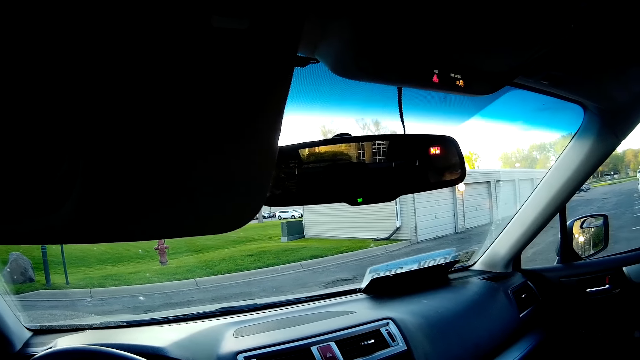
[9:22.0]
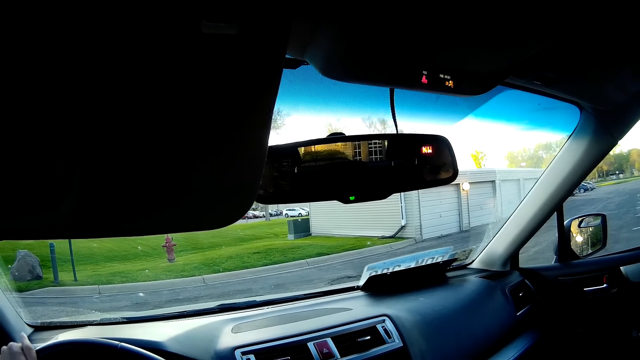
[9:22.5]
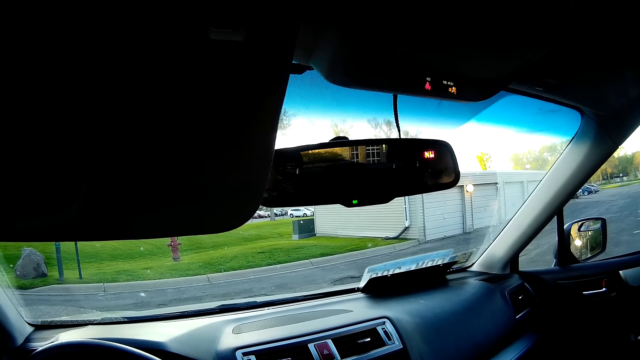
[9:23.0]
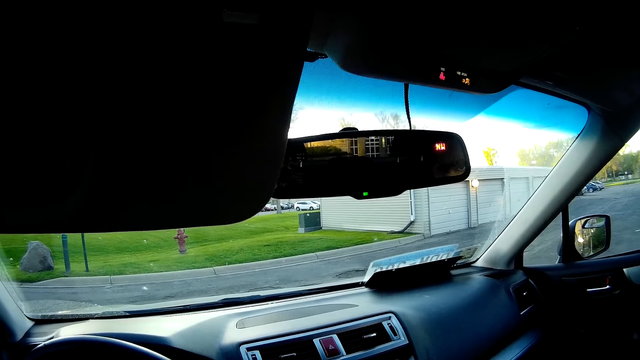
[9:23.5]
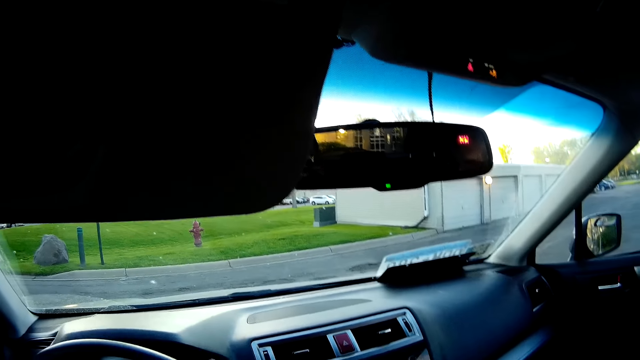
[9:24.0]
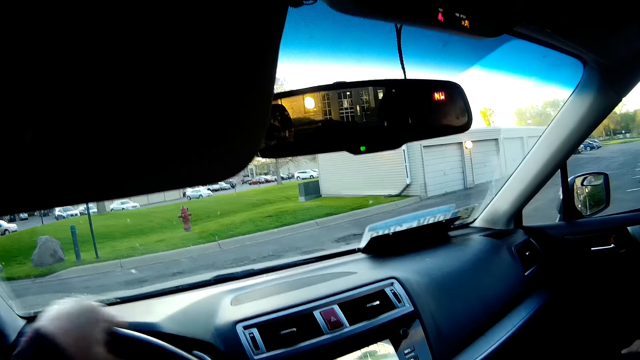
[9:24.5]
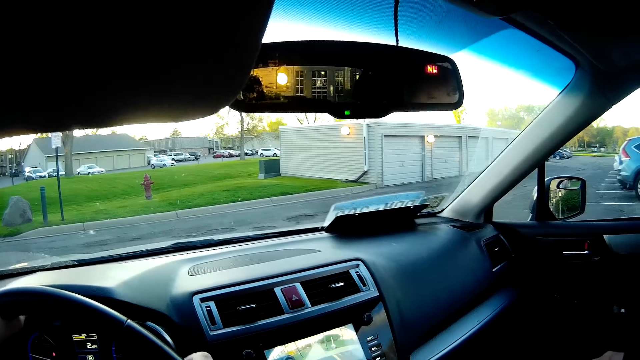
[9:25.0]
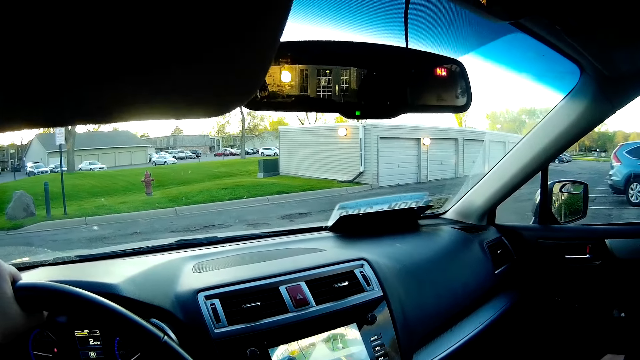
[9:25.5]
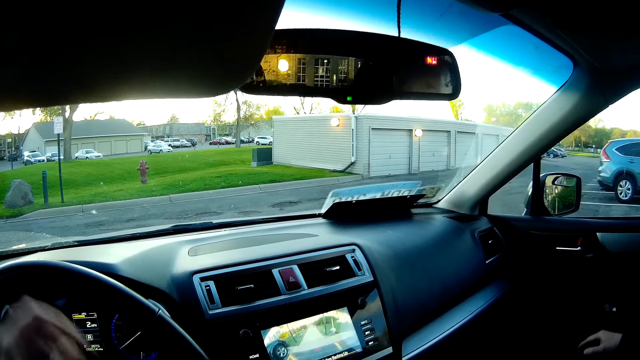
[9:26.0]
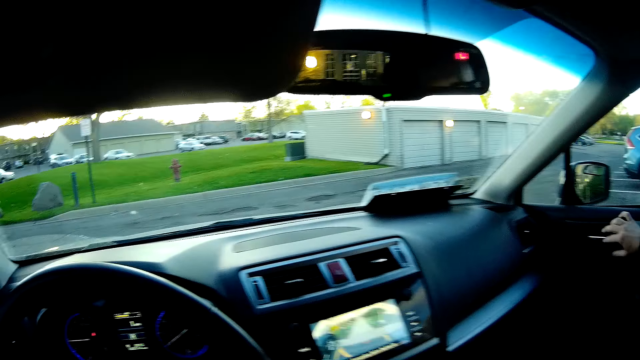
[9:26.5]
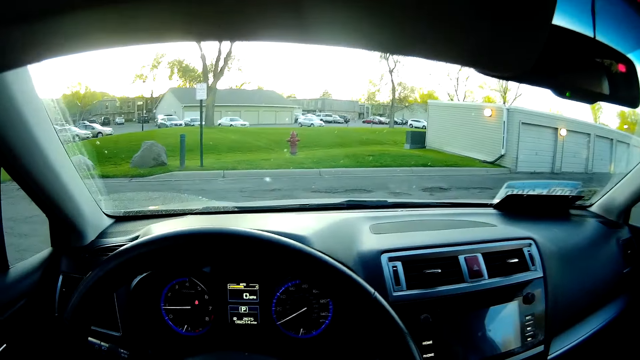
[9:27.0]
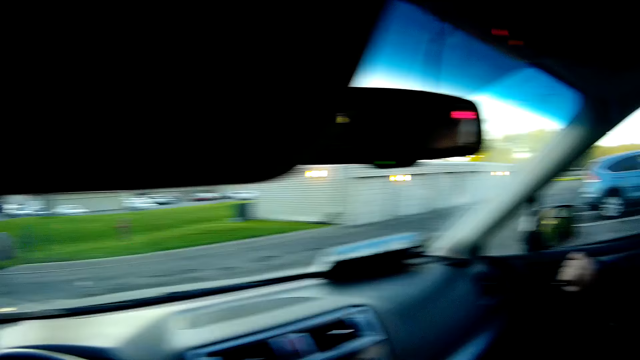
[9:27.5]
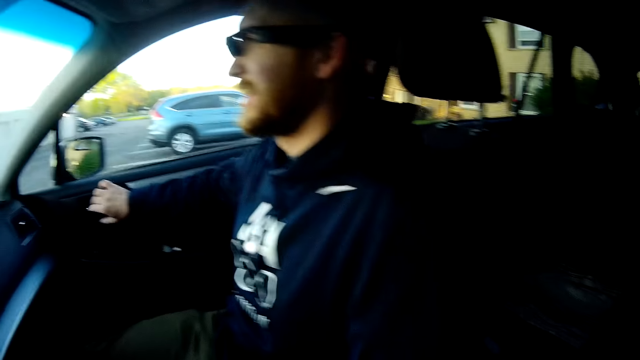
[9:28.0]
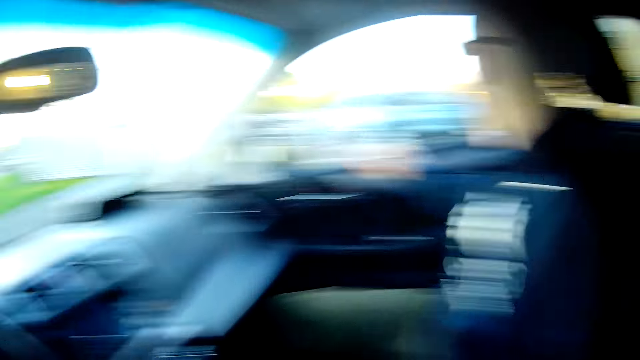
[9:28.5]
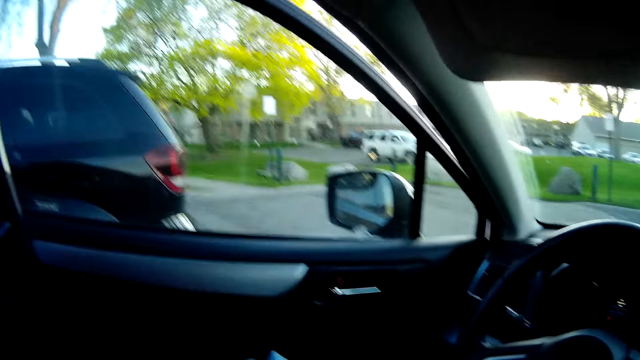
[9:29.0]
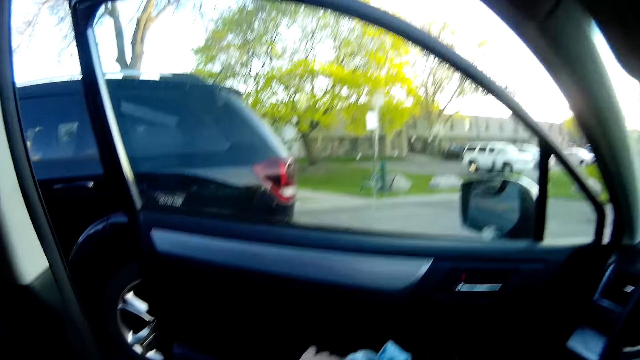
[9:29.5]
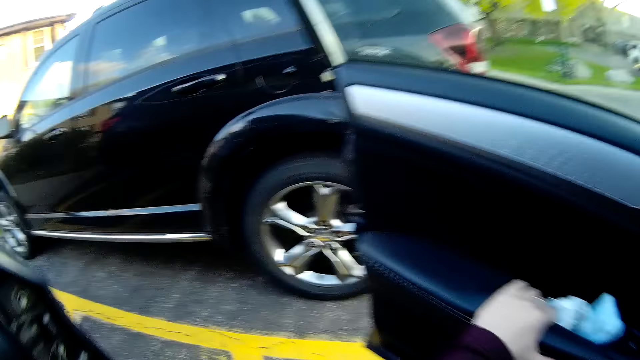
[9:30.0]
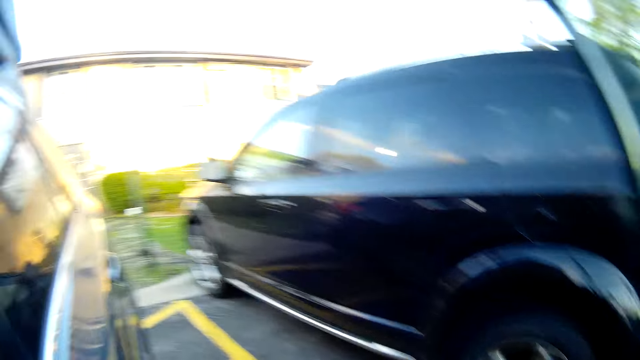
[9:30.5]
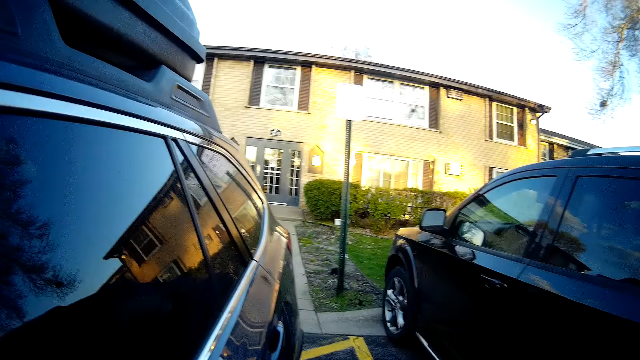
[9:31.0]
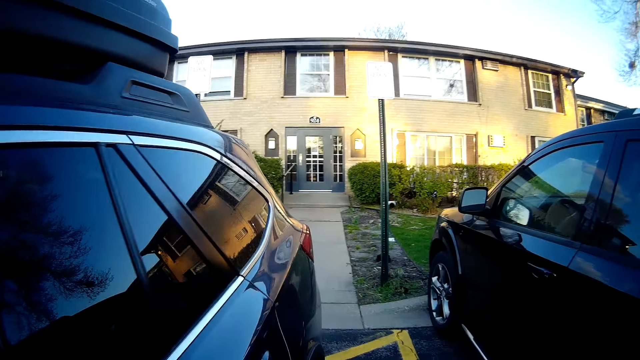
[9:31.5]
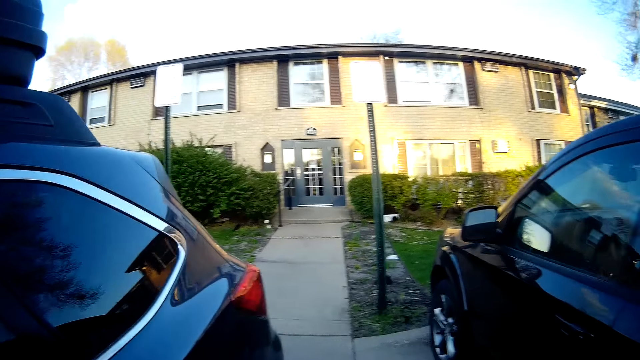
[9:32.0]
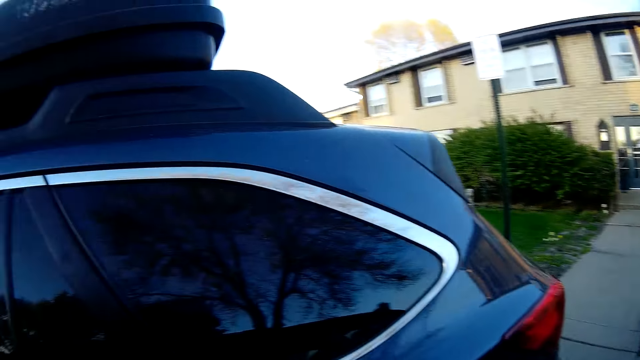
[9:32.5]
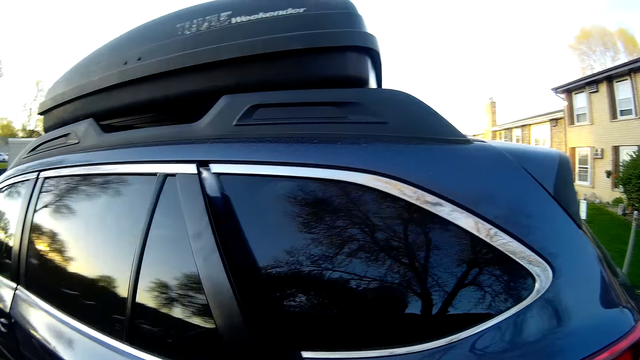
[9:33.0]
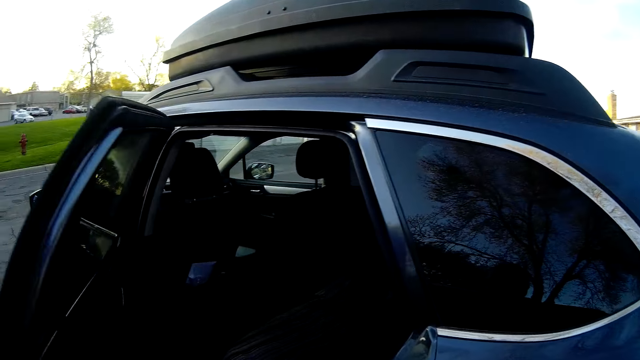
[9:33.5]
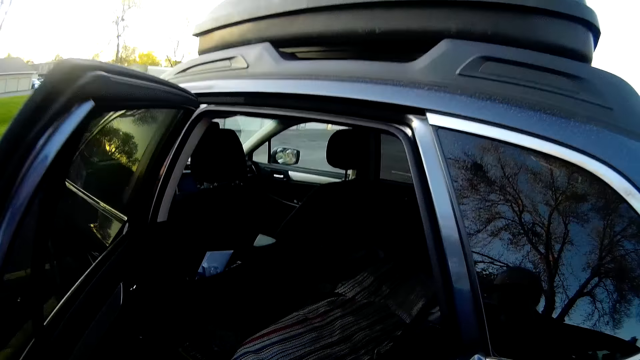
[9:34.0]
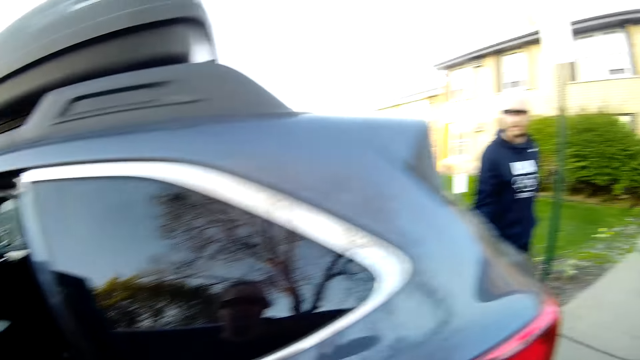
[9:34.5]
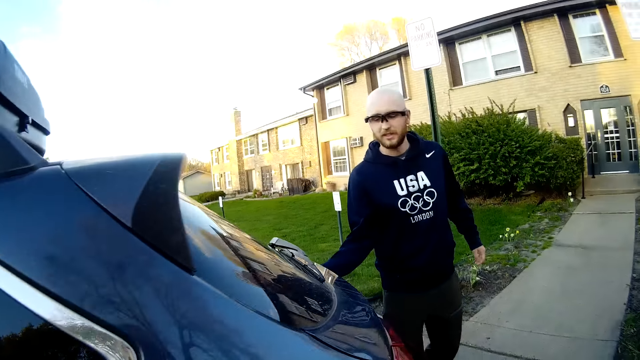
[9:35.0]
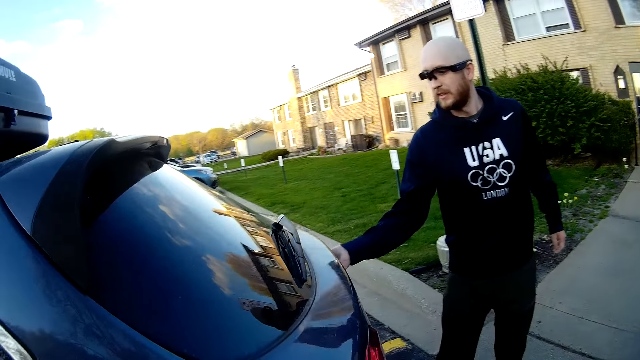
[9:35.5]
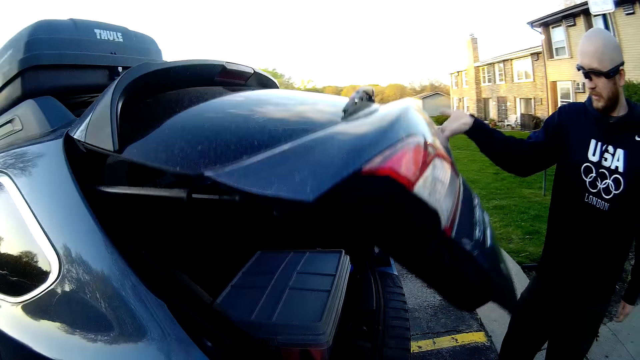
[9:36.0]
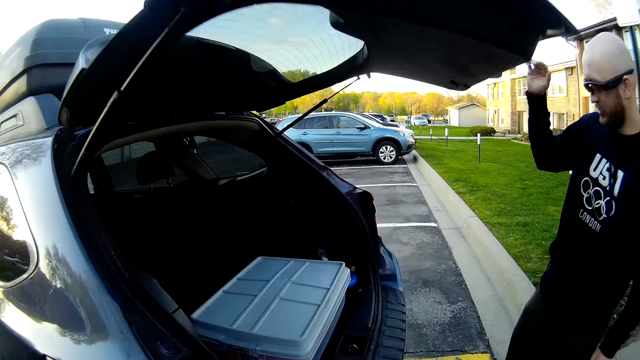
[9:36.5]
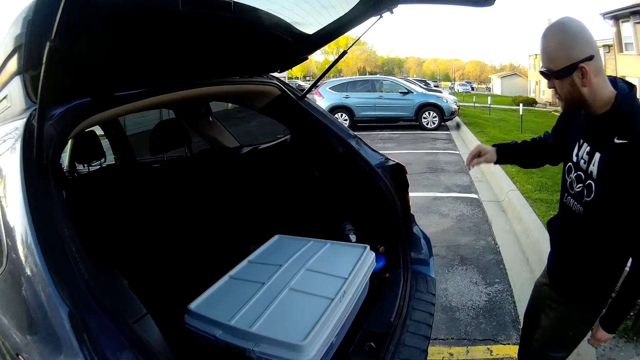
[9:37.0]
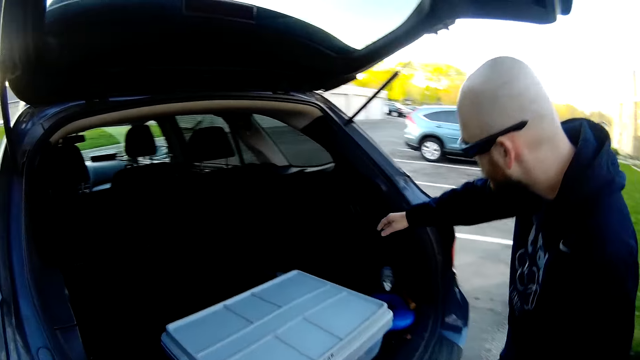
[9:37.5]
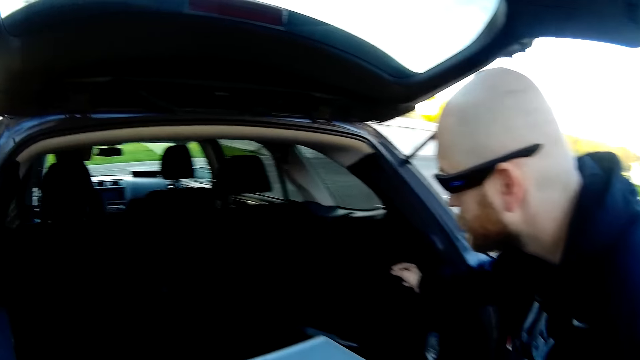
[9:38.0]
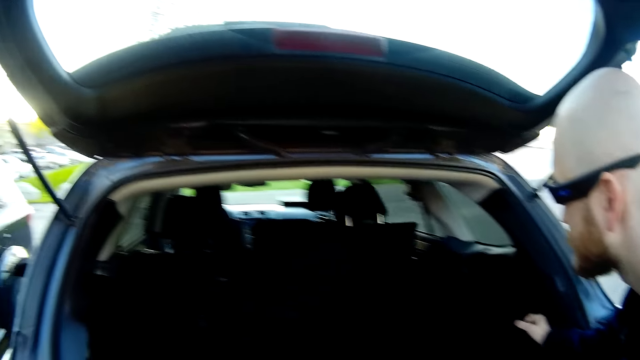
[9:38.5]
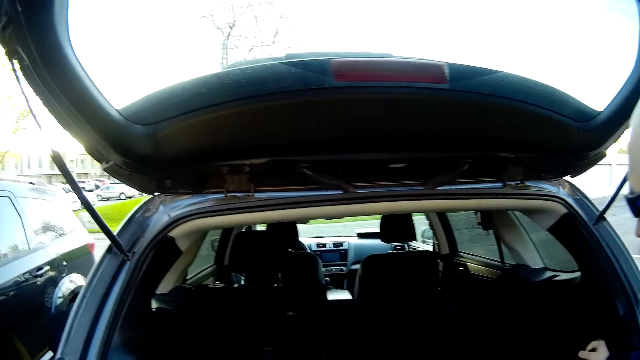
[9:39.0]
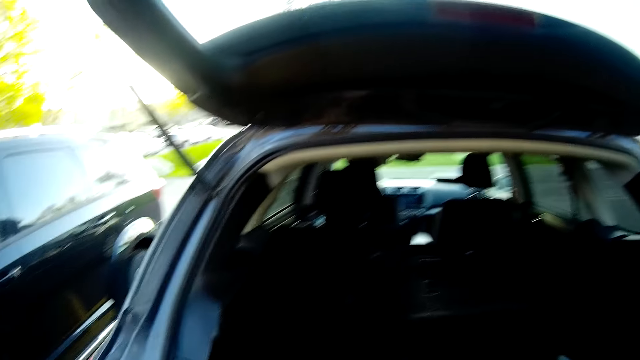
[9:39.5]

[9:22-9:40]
The camera wearer converses with the man. She turns the steering wheel to the left with both hands. The man opens the door to the car with his right hand. The camera wearer opens the door to the car with her left hand and gets out of the car. She opens the back door to the car. The man walks towards the camera wearer and opens the trunk of the car with his right hand. The man pulls a lever with his right hand.

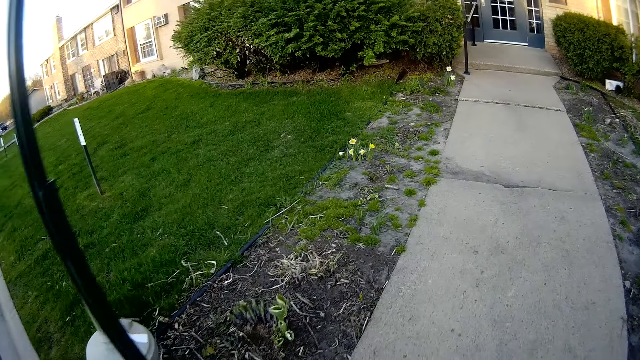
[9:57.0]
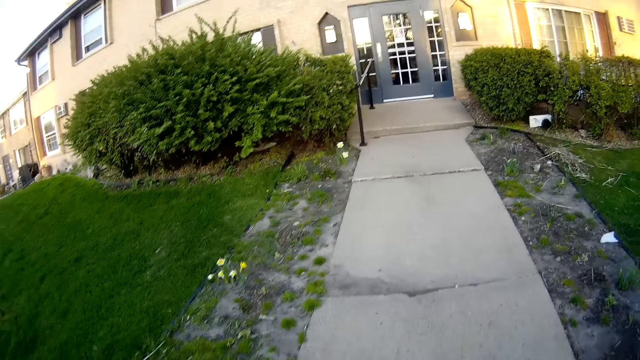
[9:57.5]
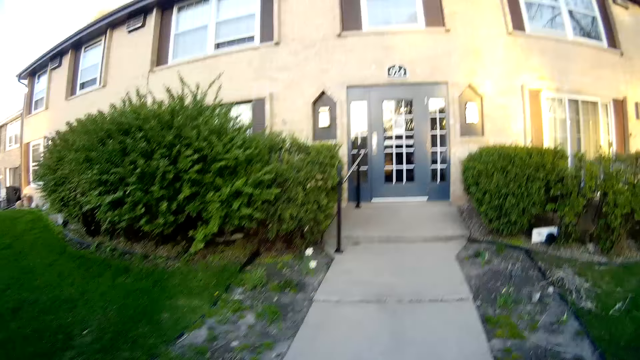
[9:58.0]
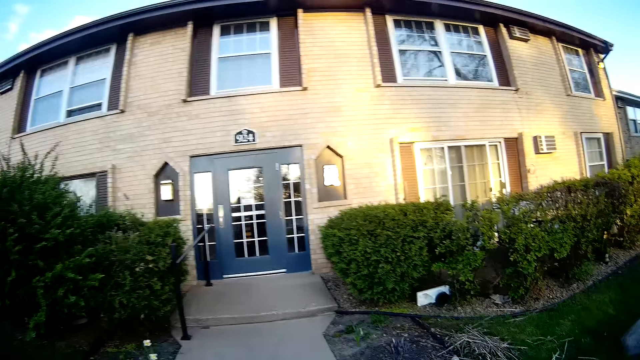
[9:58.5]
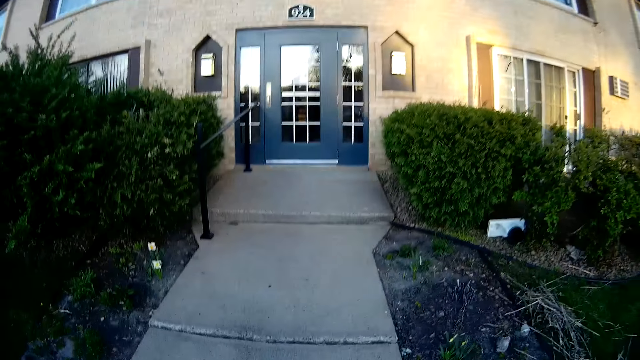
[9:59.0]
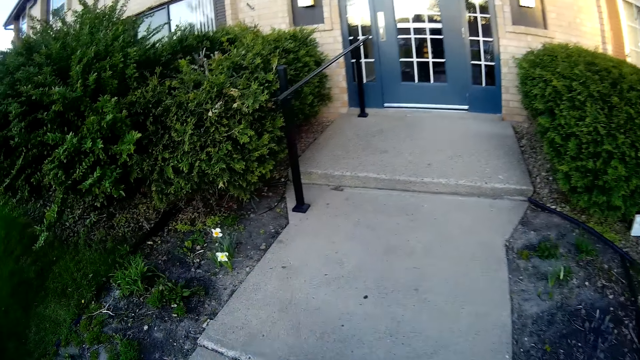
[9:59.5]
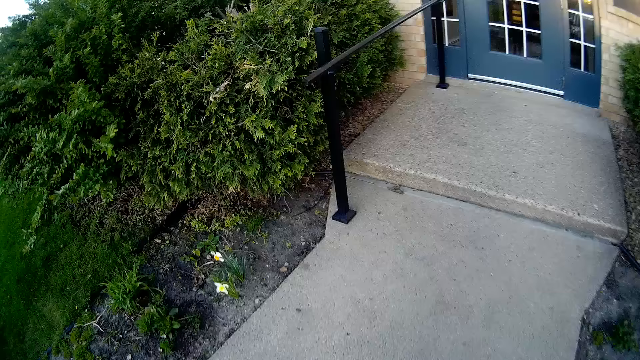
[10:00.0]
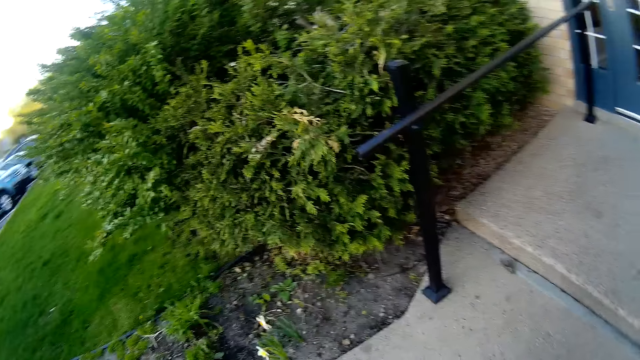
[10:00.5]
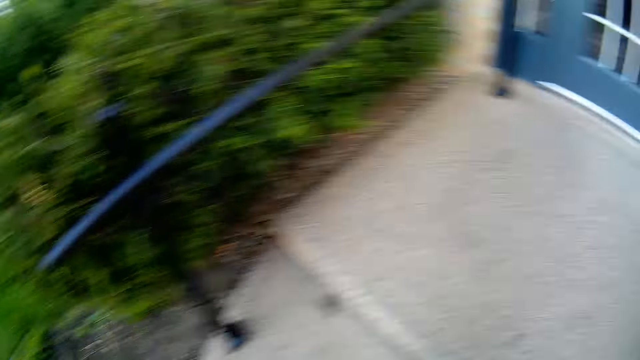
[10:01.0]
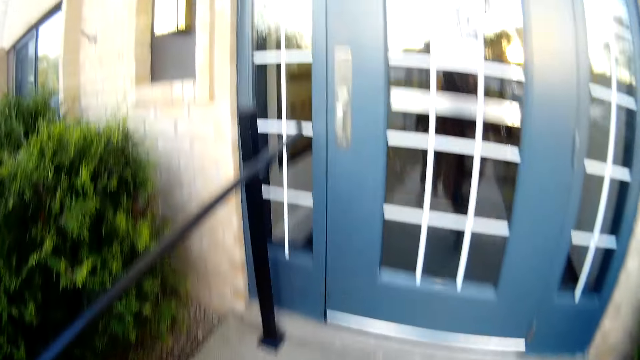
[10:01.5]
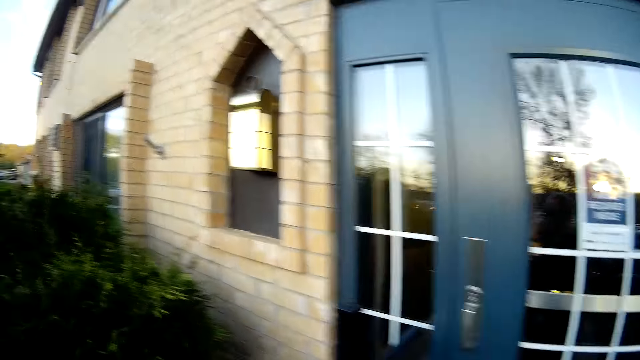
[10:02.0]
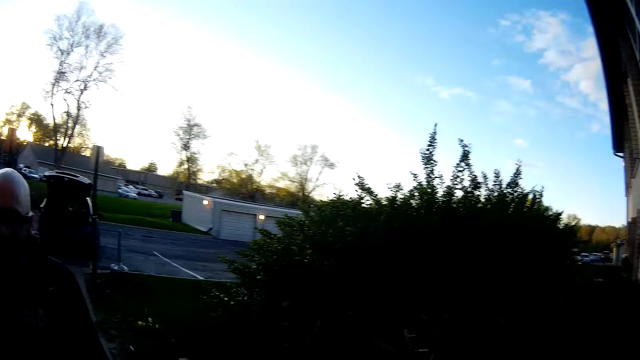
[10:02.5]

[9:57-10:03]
The camera wearer walks towards a house.
